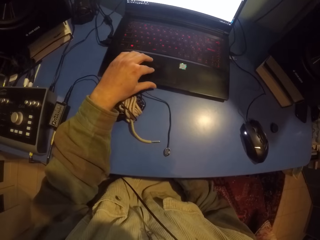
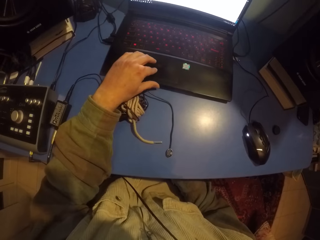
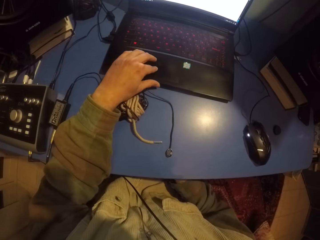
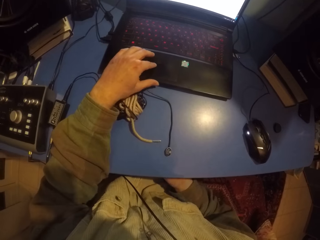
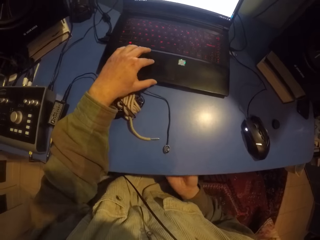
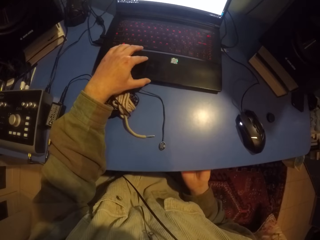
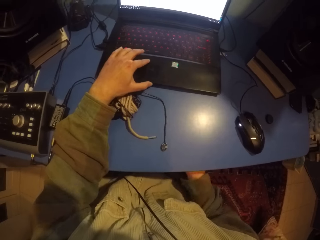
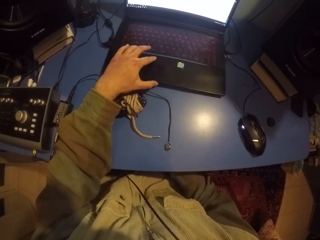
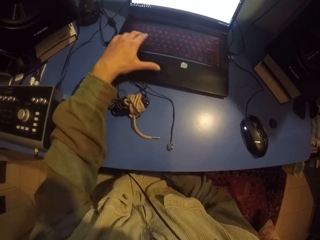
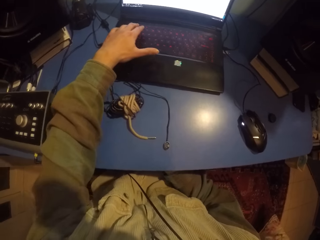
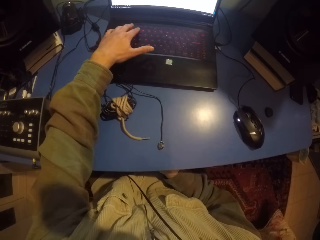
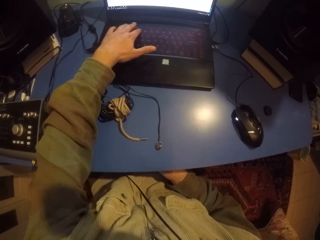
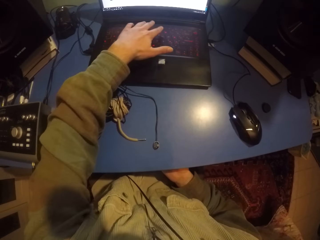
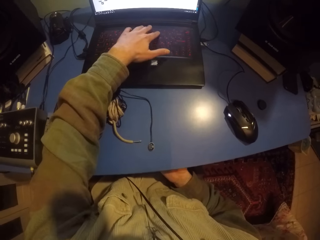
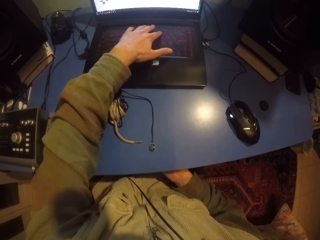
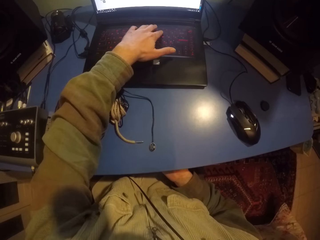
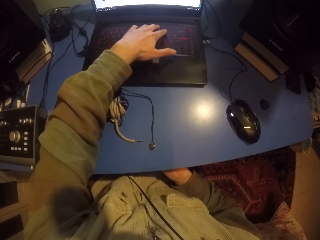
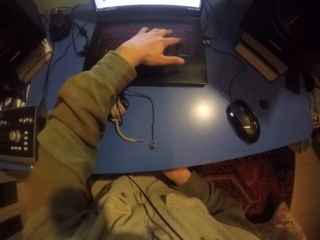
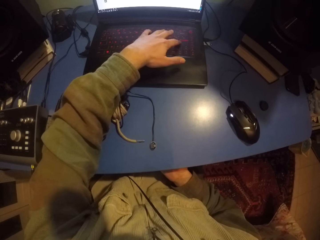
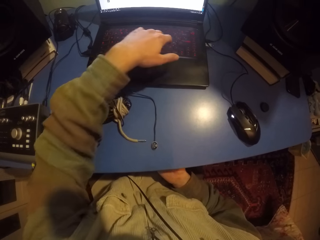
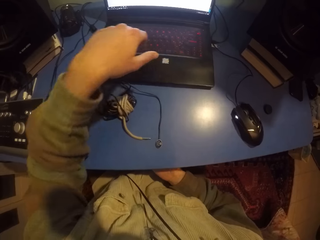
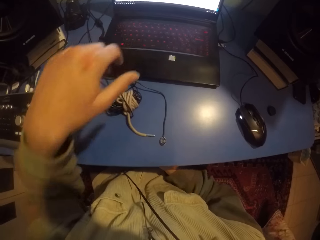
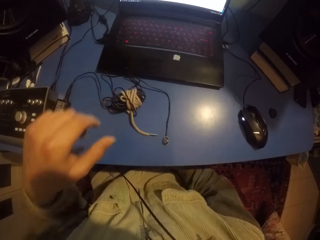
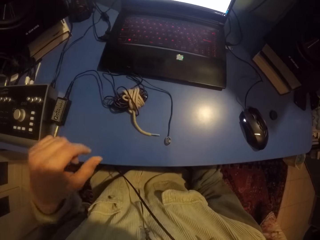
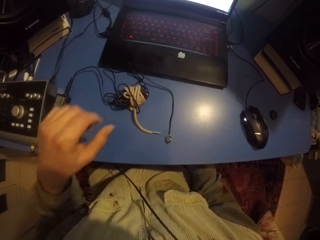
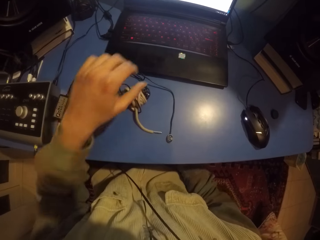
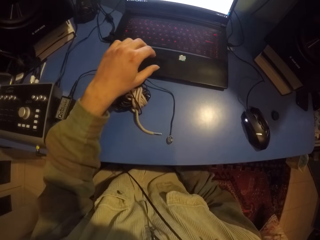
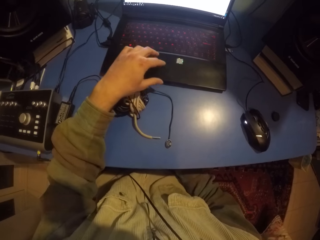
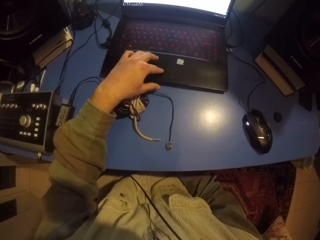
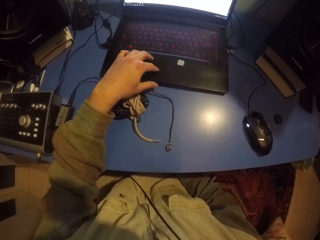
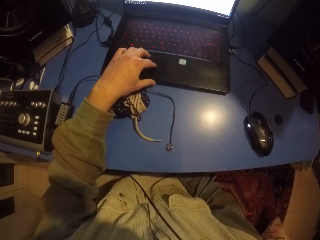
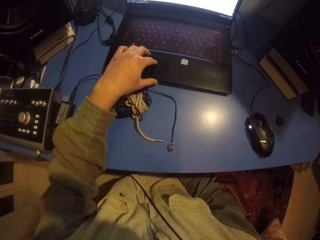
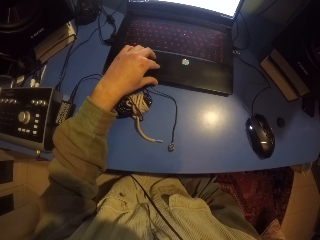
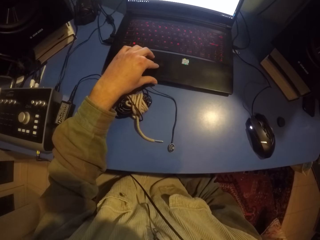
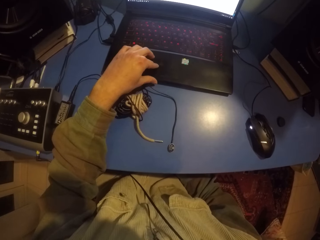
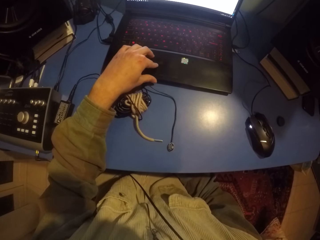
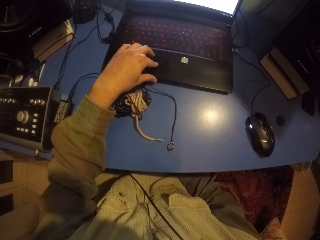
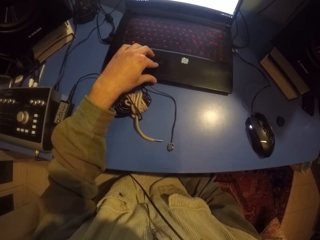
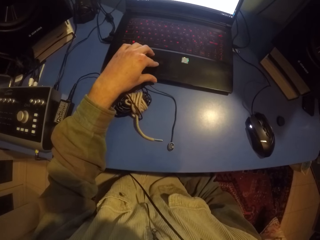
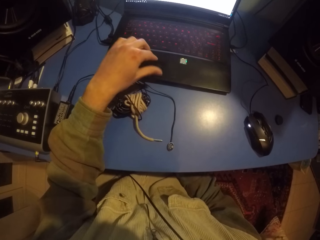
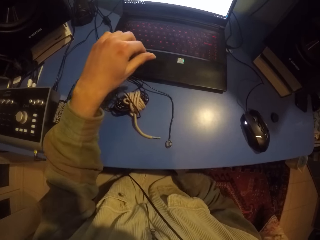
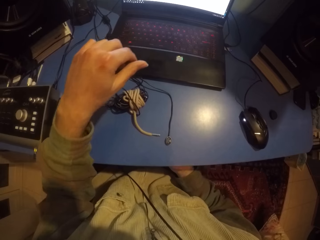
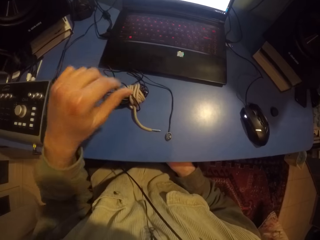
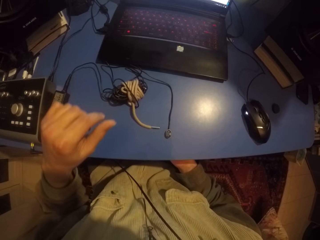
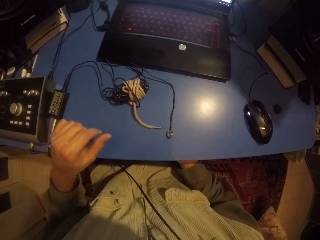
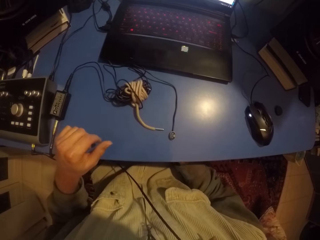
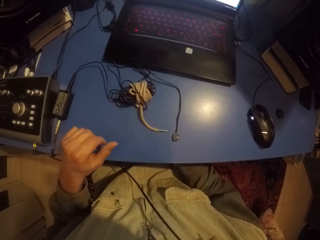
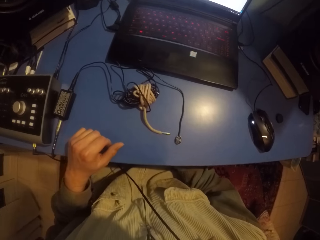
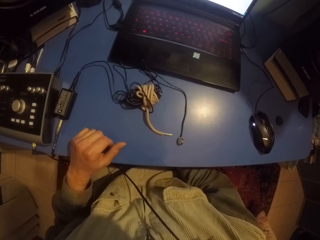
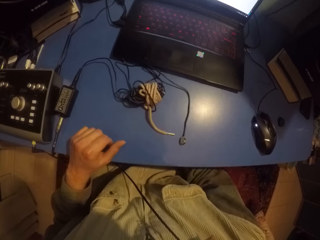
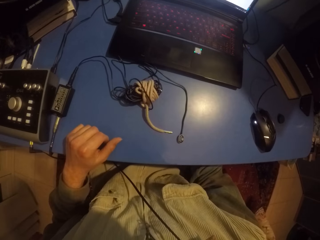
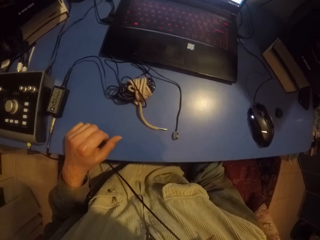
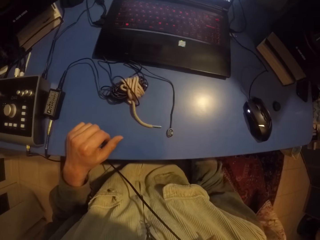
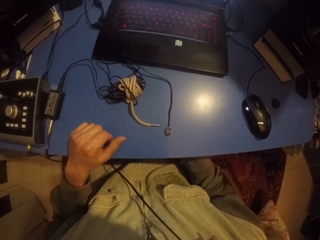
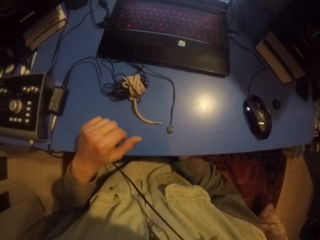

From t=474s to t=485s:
The camera wearer types on the laptop keyboard. They fold their hand. They touch the laptop. They fold their hand.

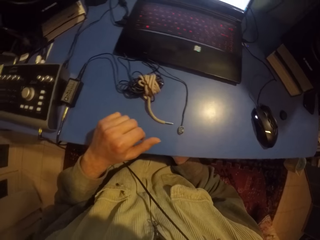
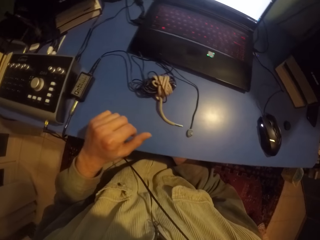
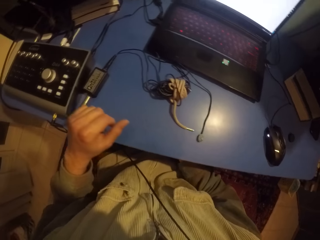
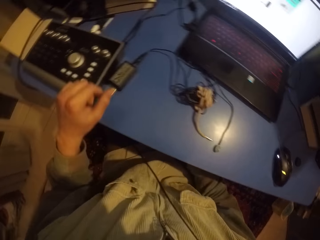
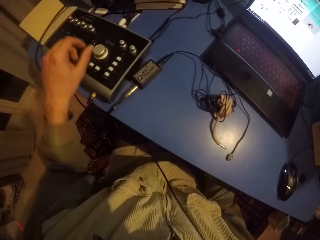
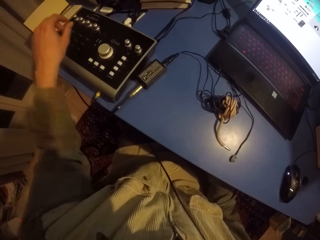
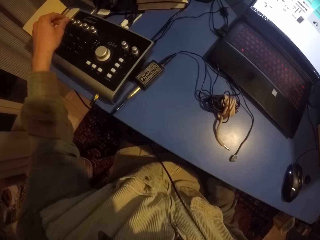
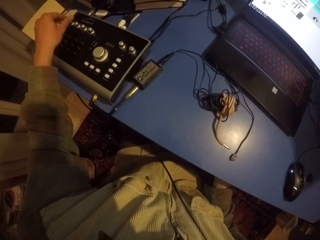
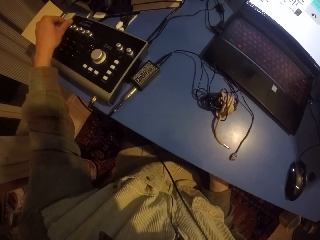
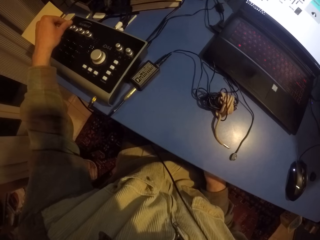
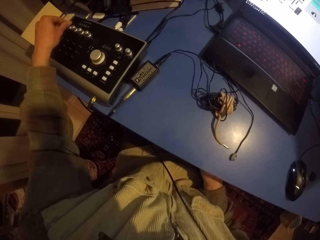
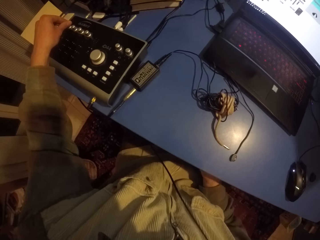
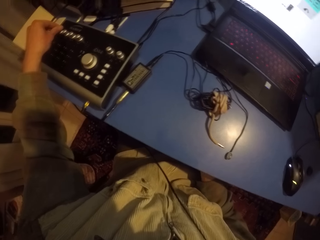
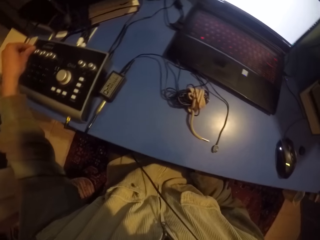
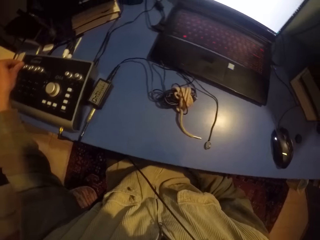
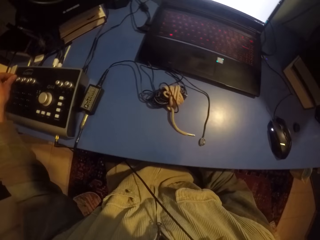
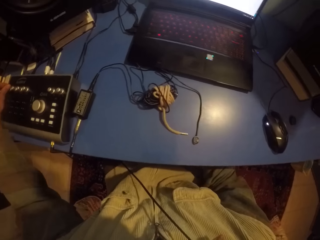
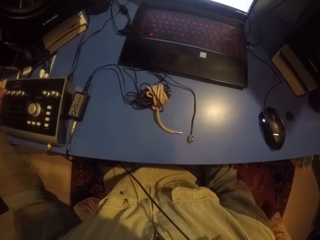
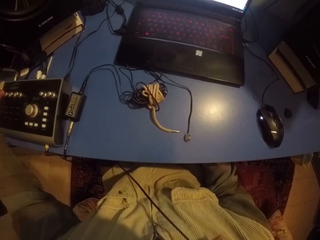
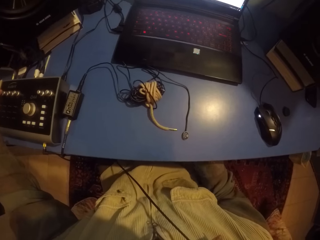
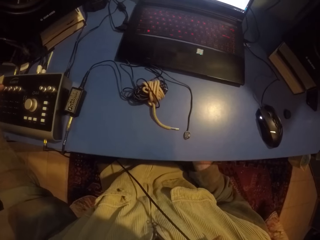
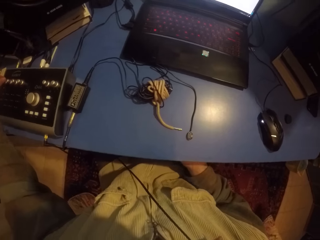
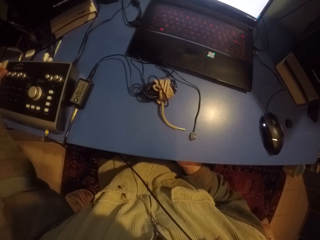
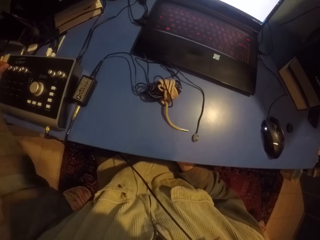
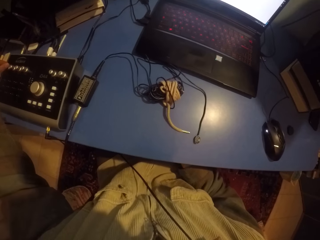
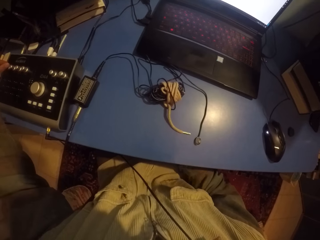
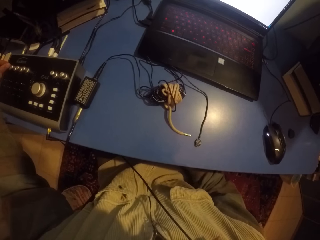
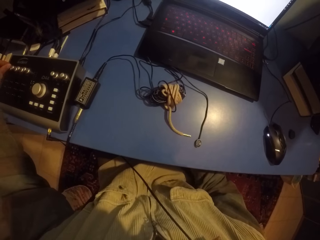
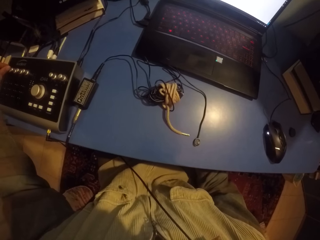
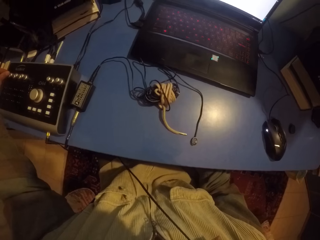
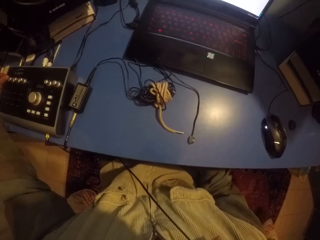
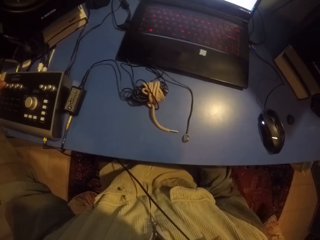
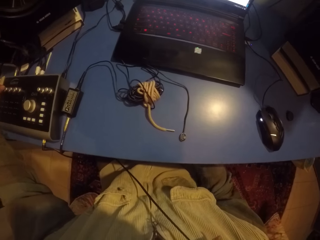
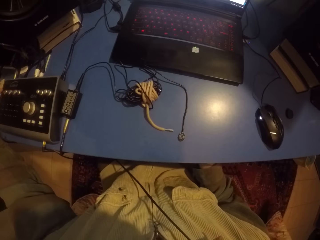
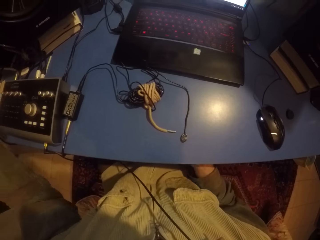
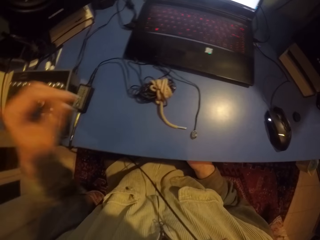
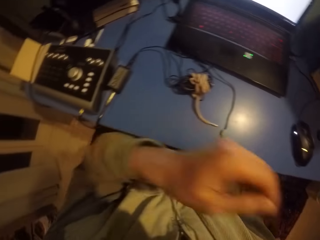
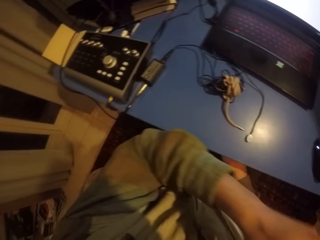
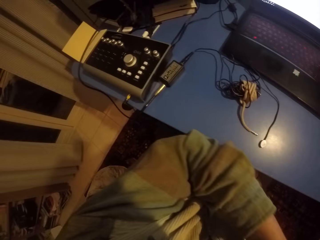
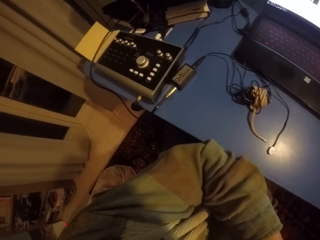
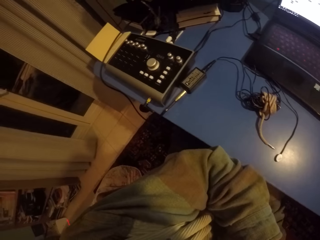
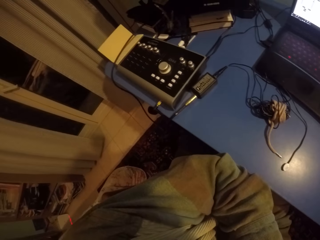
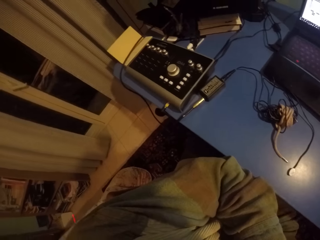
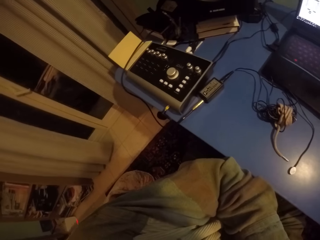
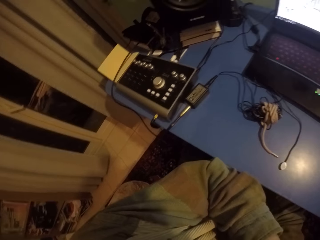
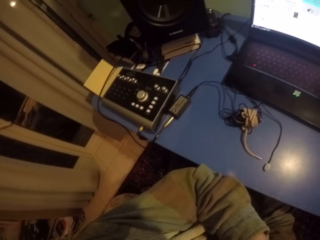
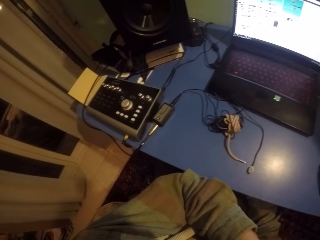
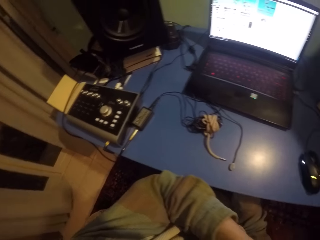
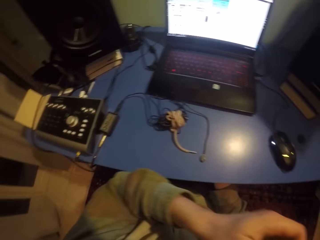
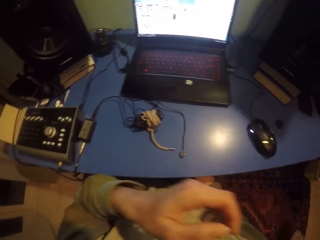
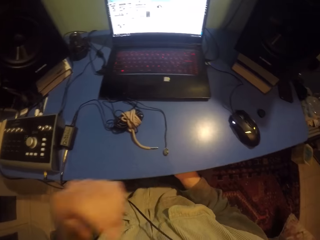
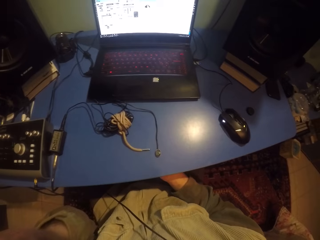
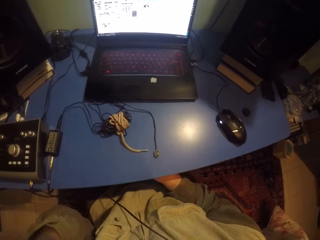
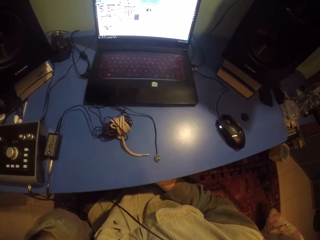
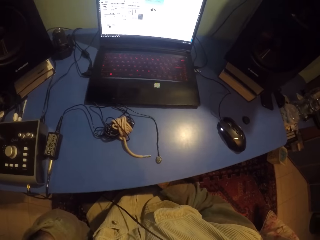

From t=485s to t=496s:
The camera wearer touches something. They use the music deck. They fold their hand.
